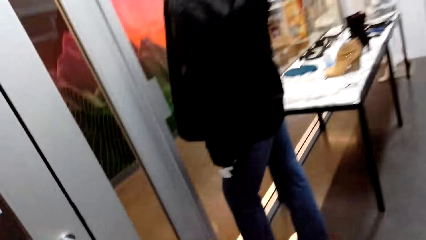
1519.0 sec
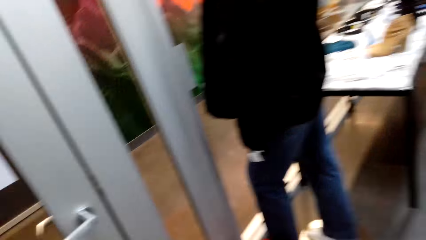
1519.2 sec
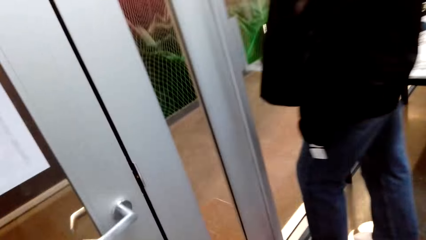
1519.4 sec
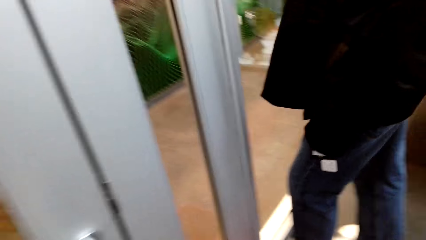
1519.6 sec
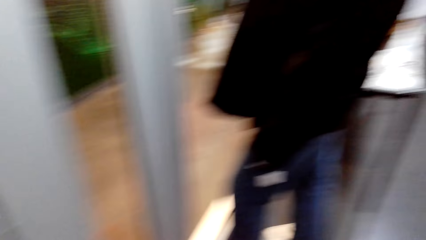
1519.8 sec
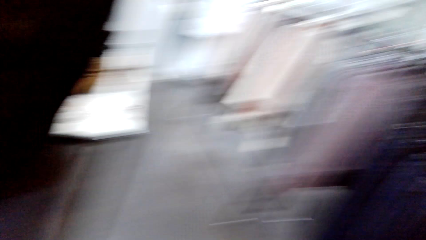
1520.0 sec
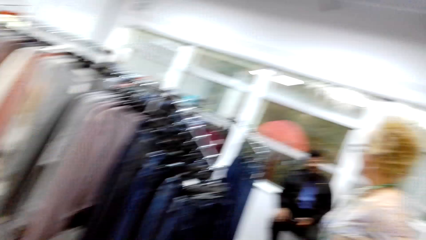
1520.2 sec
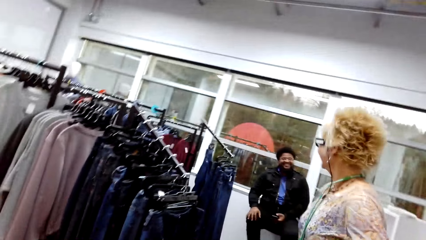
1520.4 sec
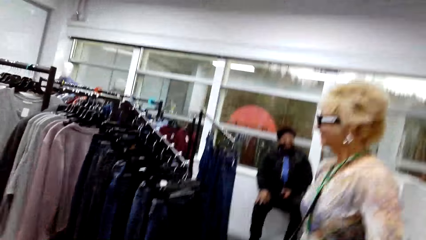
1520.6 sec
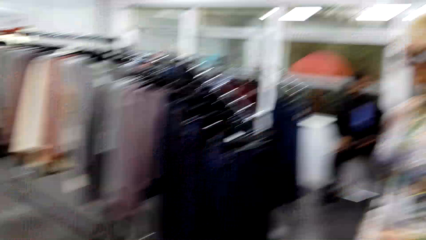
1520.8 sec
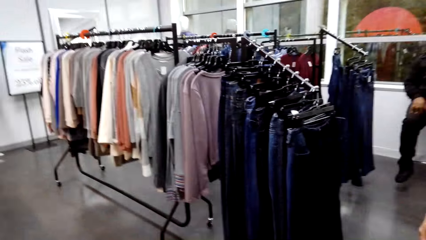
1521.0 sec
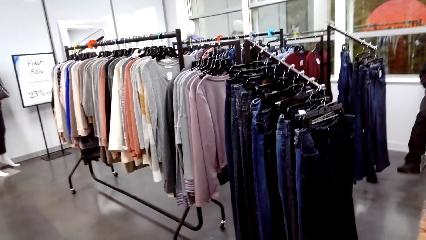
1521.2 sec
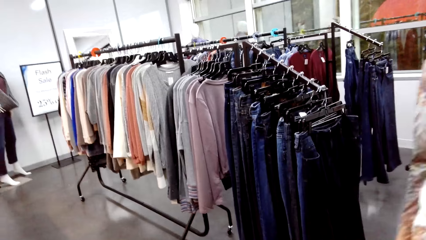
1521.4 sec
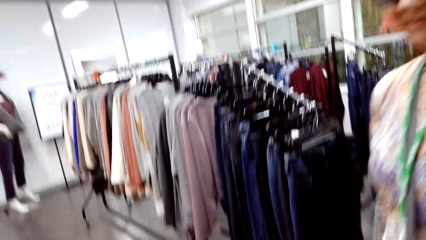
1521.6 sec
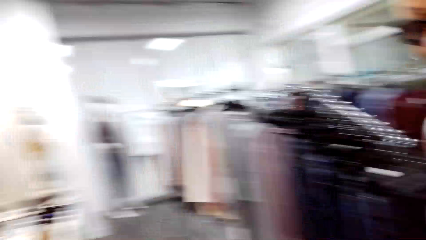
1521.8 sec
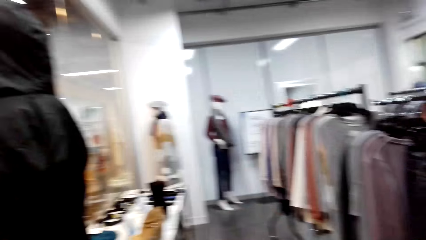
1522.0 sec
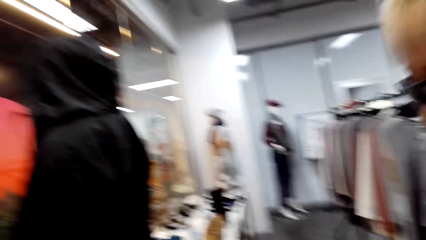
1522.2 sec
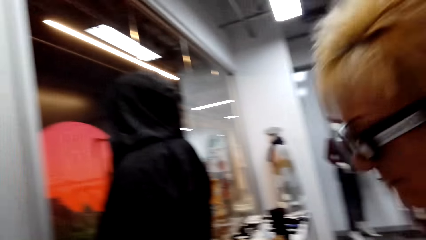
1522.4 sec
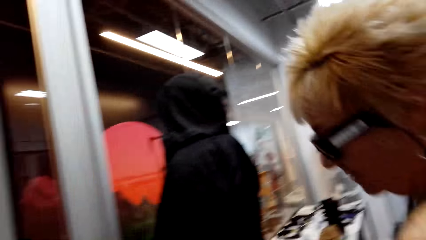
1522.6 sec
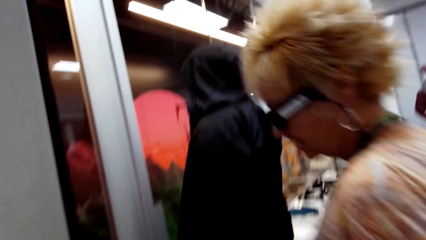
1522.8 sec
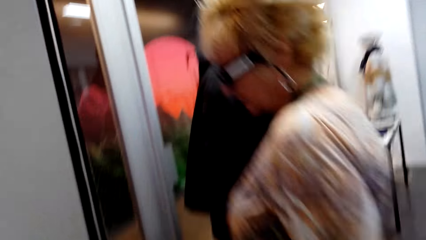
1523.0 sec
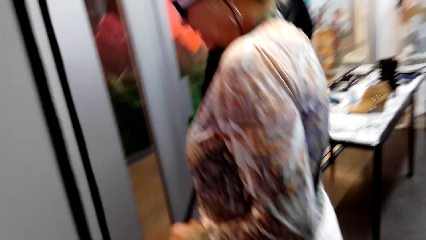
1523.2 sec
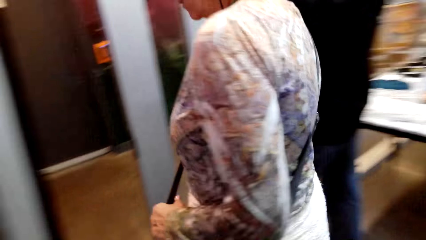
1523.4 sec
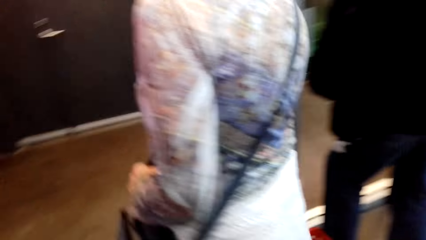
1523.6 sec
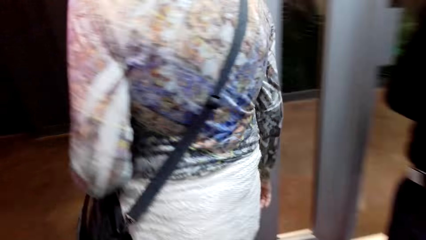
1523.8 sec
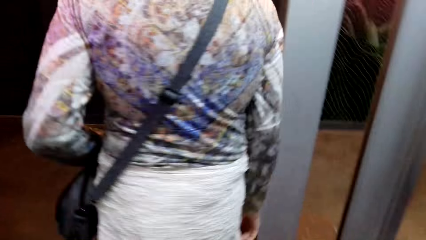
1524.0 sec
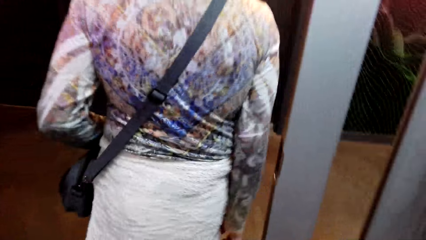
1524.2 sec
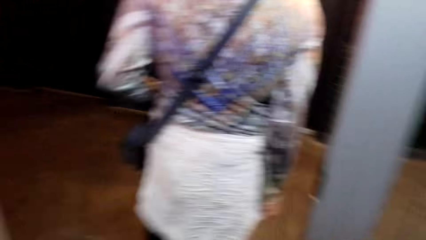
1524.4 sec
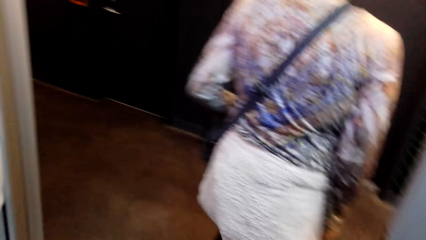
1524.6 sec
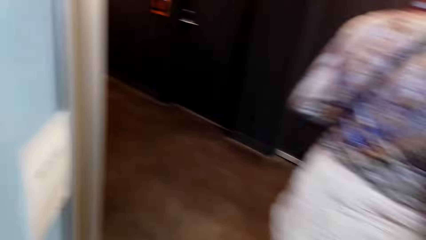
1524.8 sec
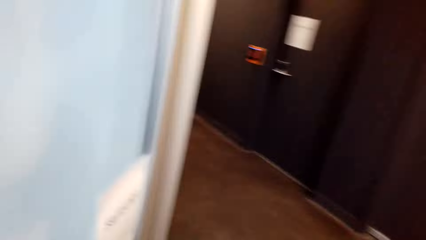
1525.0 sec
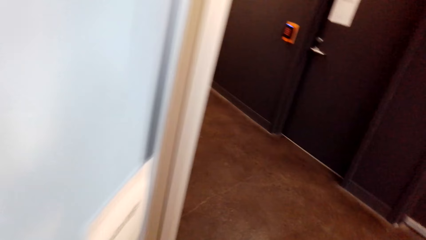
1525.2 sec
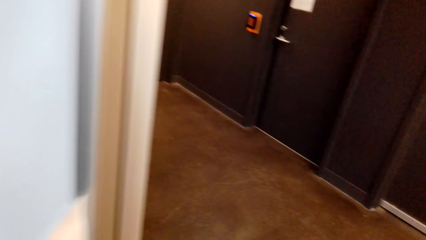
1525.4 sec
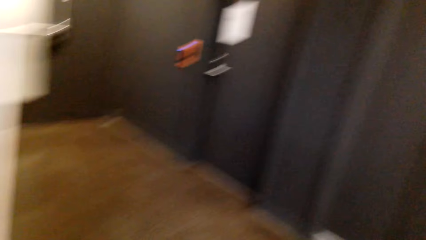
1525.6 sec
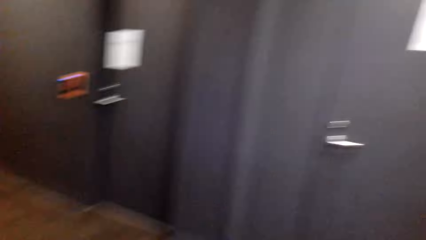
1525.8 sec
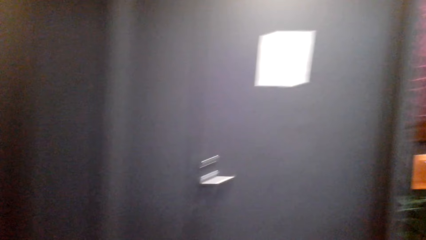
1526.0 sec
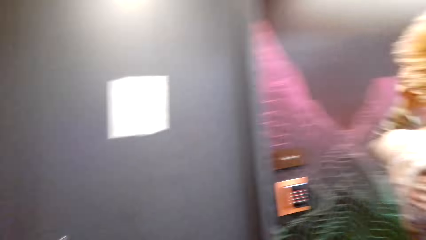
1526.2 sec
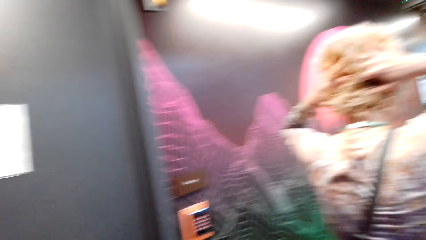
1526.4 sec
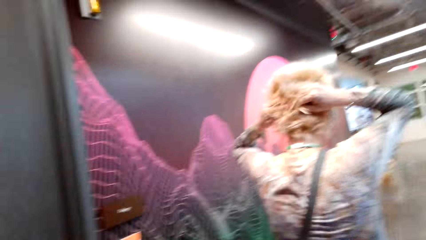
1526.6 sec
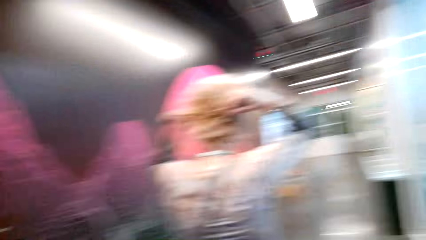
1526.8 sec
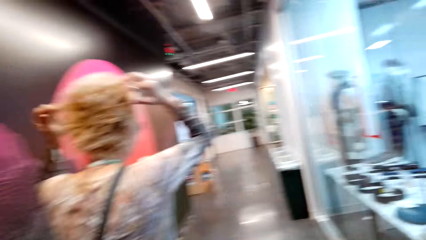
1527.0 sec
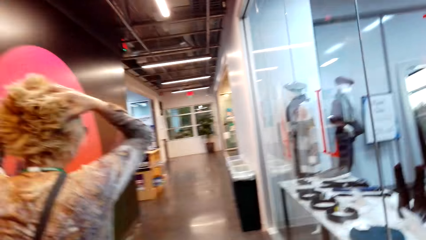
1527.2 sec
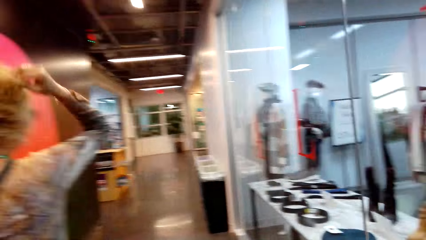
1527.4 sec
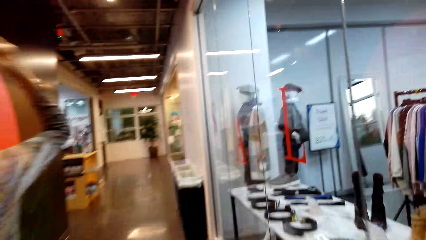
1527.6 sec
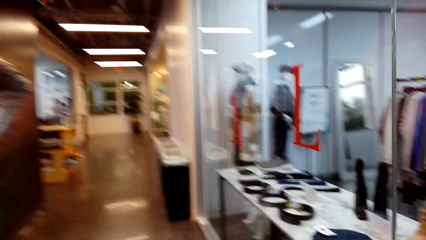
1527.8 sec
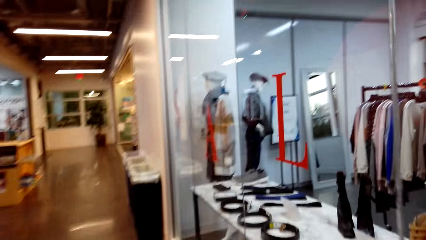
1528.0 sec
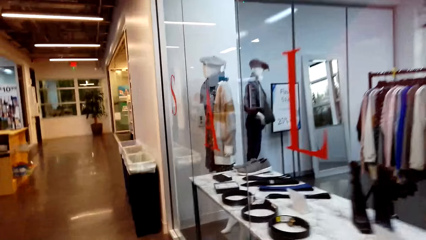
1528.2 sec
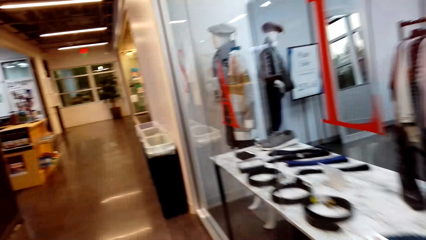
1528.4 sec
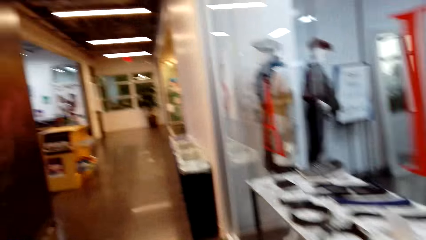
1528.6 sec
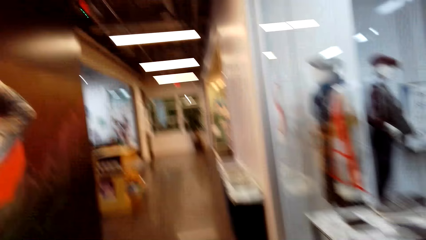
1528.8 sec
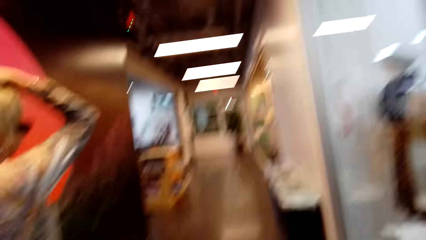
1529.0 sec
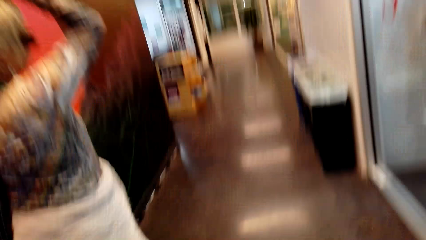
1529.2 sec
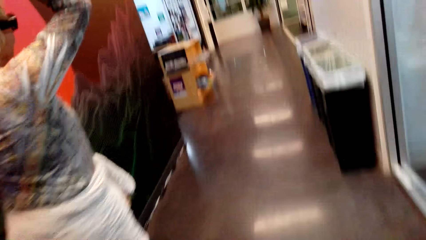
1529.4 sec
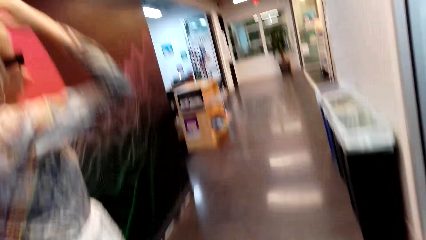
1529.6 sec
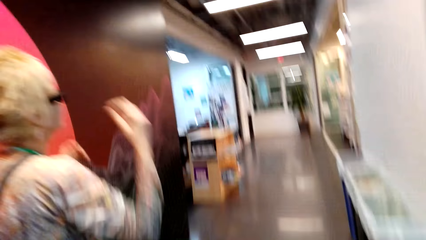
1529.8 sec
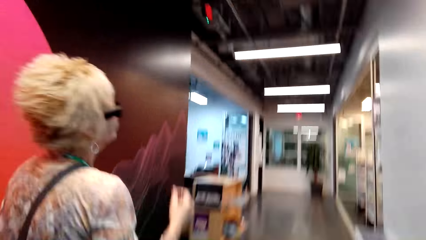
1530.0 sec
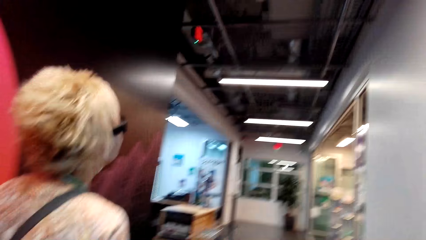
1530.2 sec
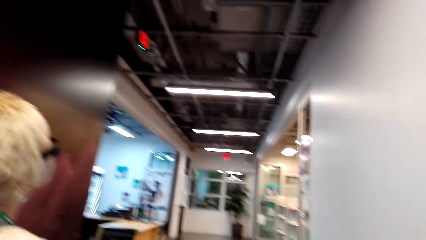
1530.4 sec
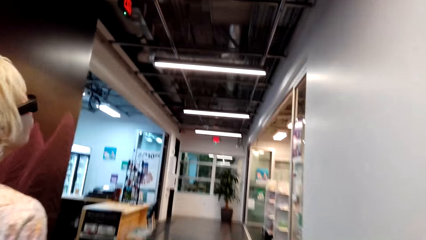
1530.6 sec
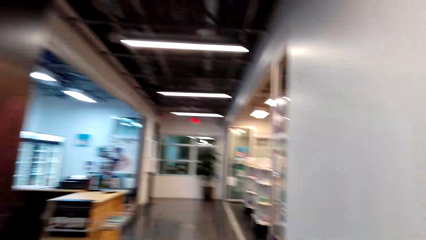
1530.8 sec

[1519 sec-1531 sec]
The camera wearer walks around. They look around. A lady walks out of the store. The camera wearer walks out of the store. They walk around.

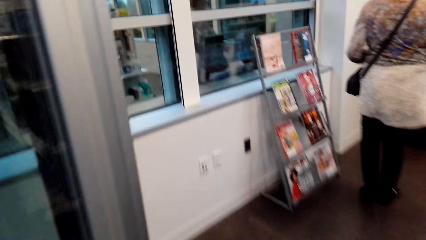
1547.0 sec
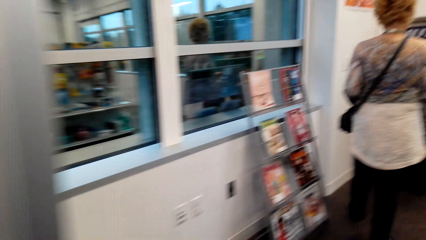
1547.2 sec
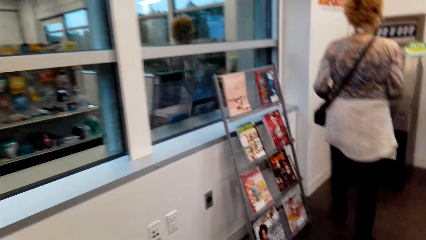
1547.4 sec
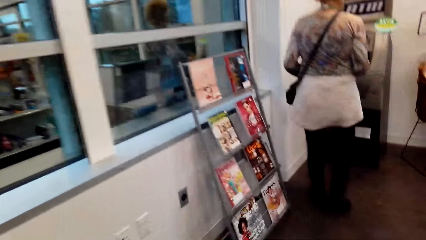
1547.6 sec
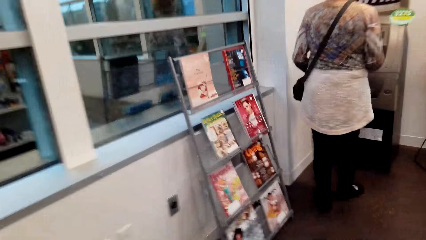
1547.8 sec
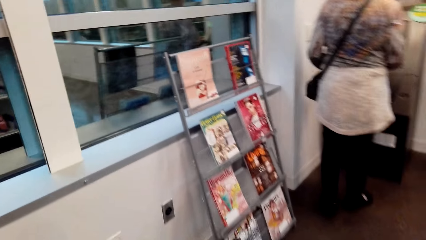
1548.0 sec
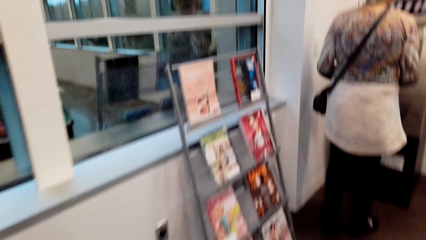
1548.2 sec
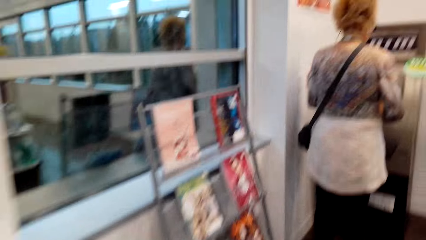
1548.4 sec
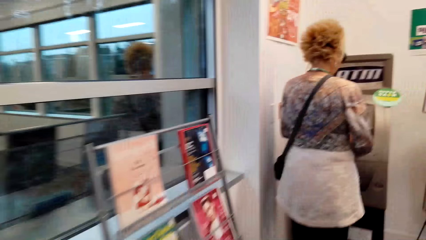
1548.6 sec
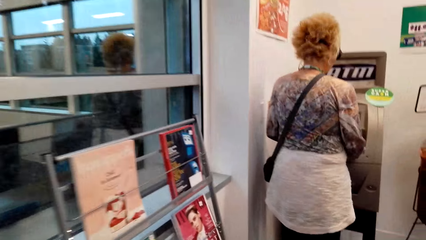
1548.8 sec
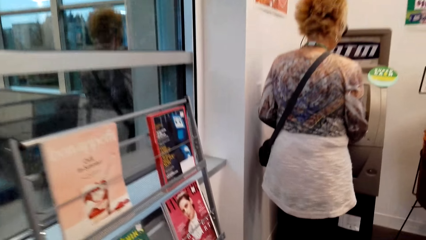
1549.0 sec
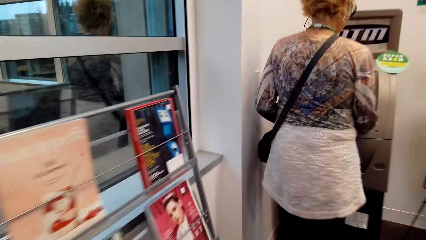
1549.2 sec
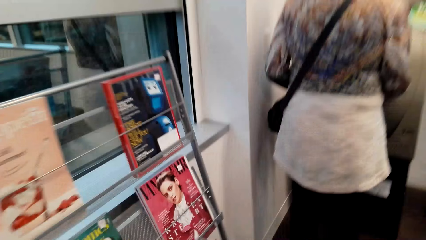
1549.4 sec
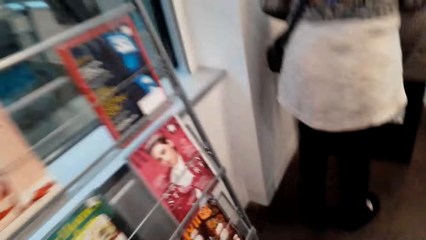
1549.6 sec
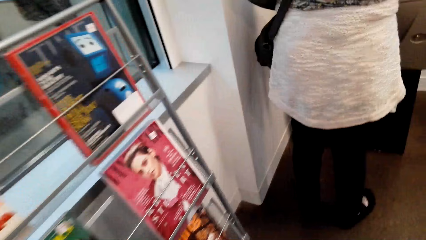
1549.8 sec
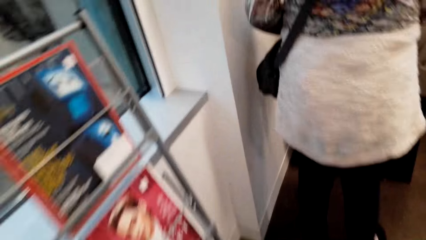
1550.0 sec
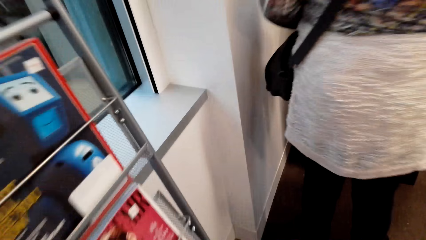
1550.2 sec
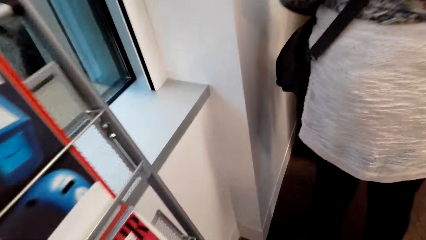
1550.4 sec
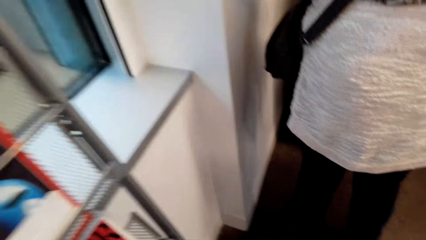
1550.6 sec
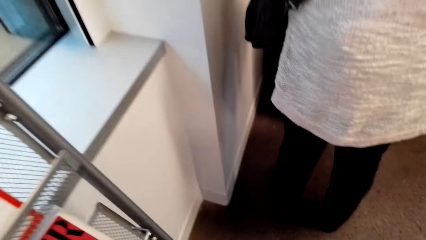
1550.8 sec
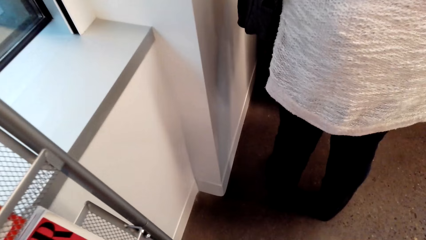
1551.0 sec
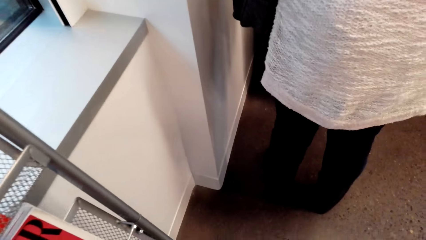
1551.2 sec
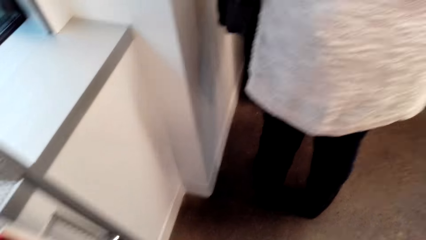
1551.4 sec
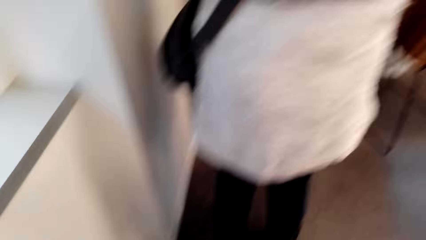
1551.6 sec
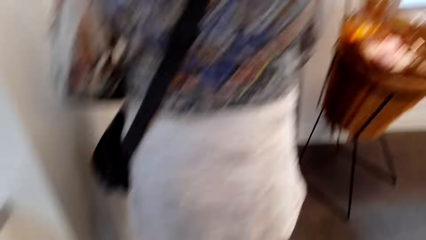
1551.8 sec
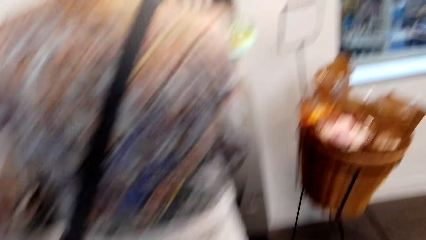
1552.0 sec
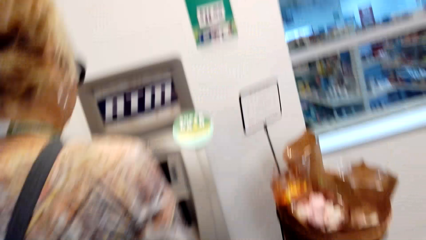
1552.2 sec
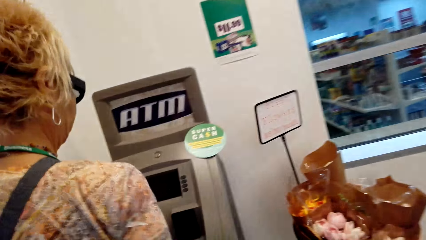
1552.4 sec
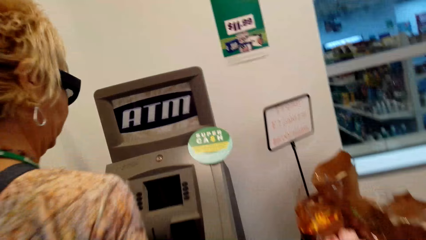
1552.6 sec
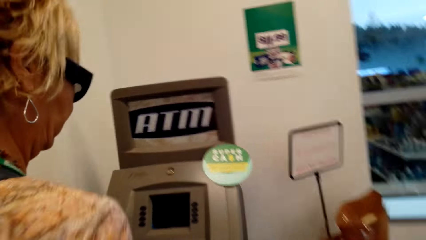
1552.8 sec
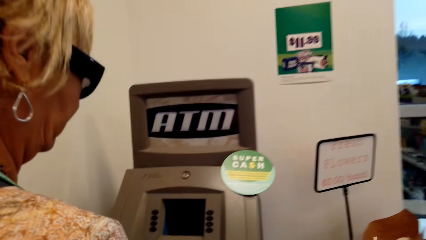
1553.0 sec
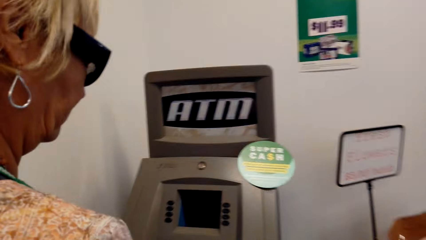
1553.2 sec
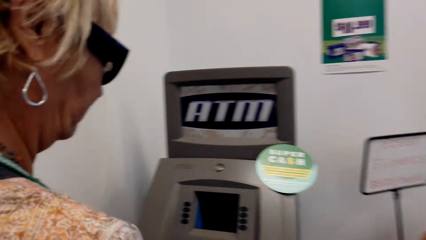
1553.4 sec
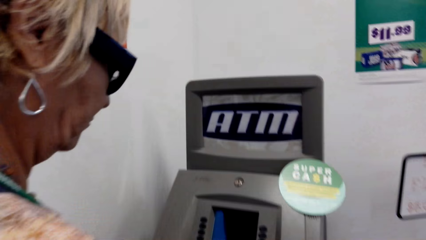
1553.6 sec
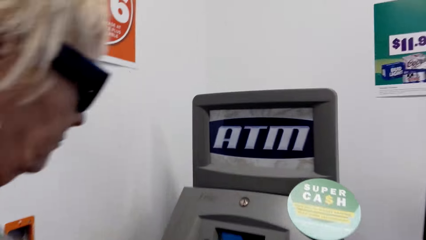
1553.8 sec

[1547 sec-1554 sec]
A lady uses the ATM.
